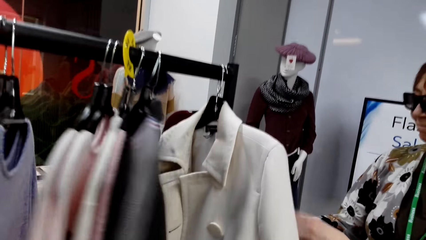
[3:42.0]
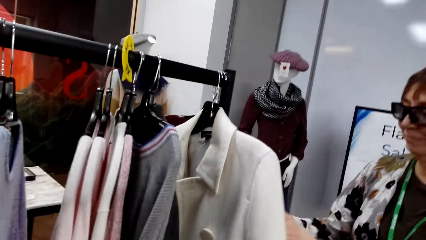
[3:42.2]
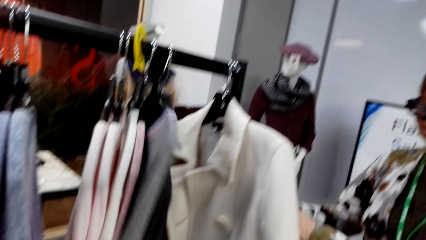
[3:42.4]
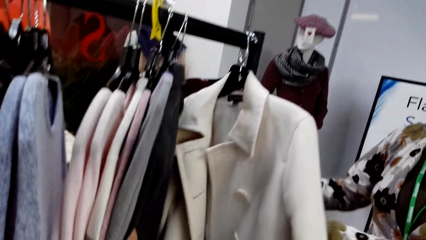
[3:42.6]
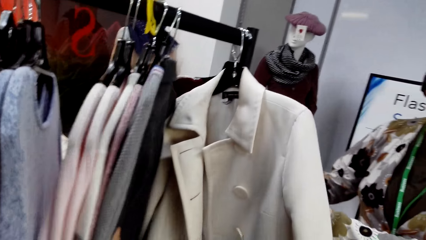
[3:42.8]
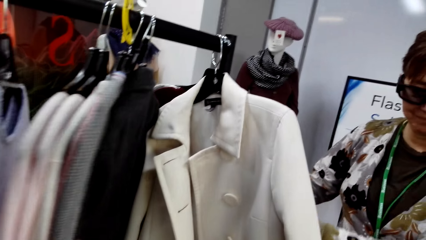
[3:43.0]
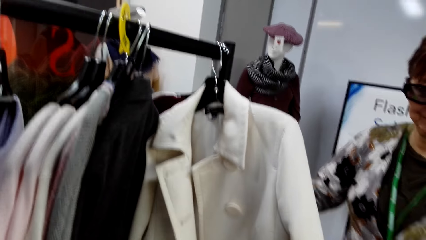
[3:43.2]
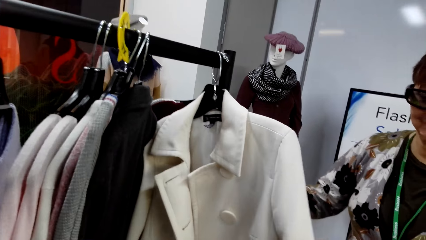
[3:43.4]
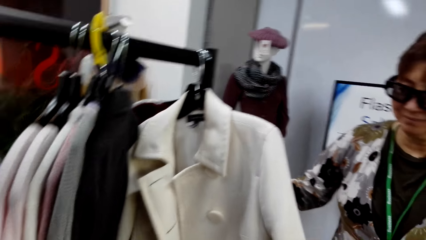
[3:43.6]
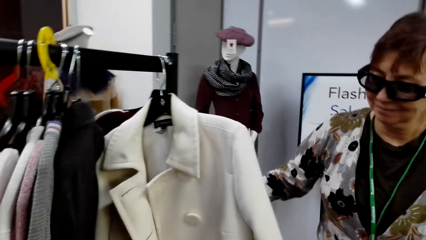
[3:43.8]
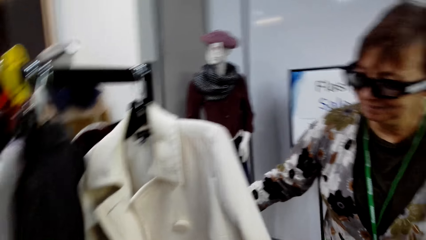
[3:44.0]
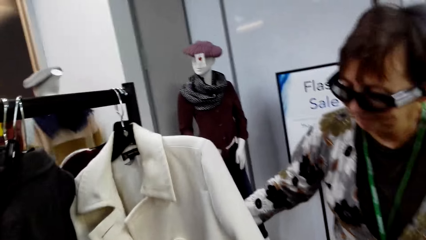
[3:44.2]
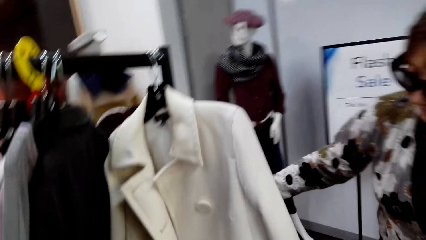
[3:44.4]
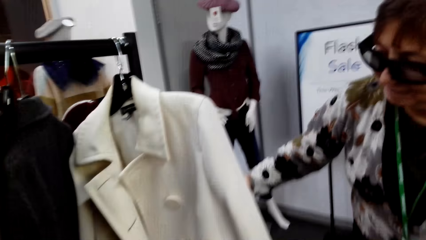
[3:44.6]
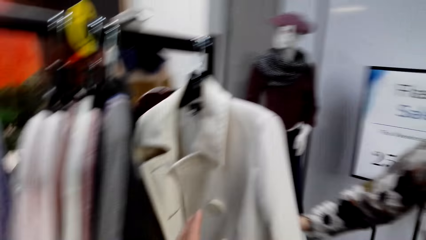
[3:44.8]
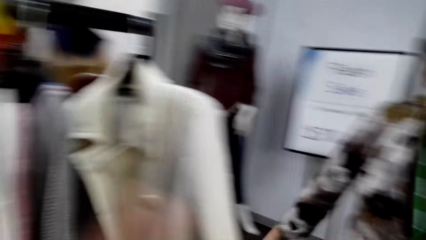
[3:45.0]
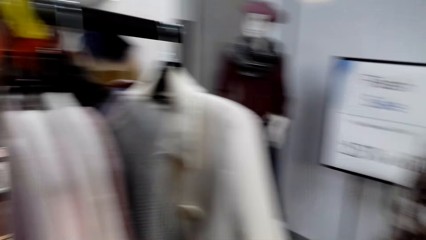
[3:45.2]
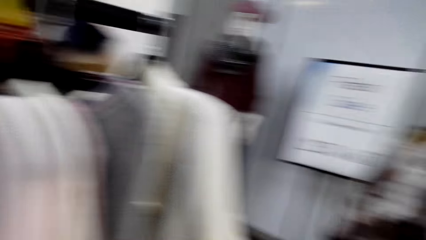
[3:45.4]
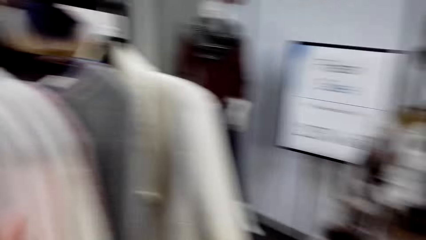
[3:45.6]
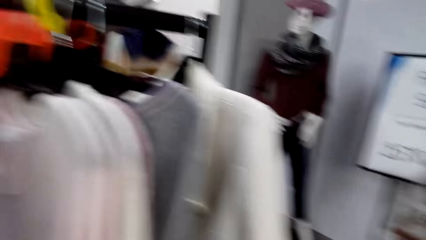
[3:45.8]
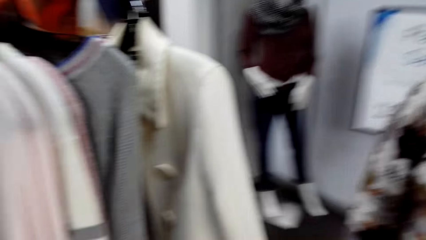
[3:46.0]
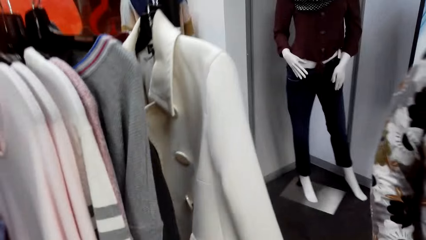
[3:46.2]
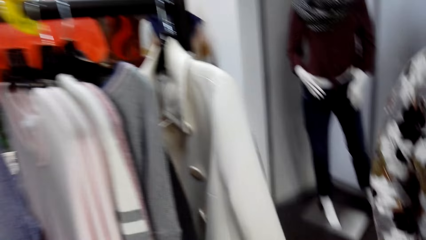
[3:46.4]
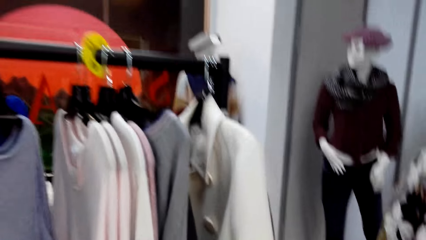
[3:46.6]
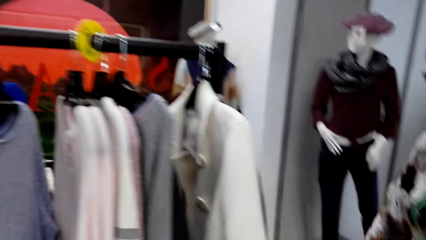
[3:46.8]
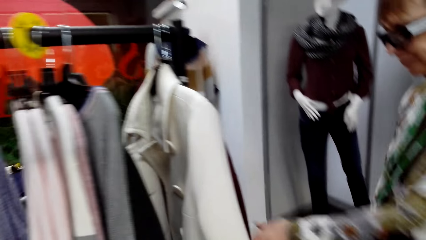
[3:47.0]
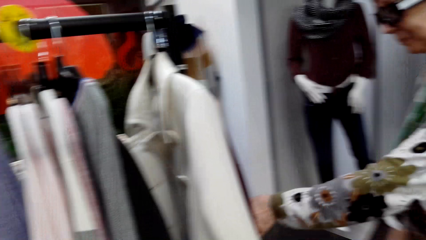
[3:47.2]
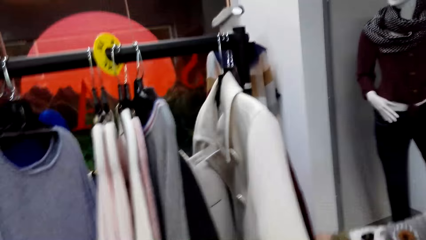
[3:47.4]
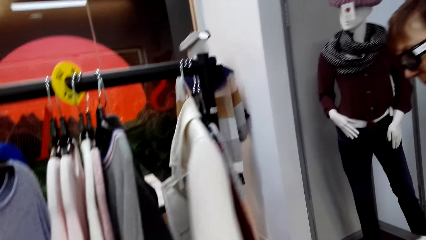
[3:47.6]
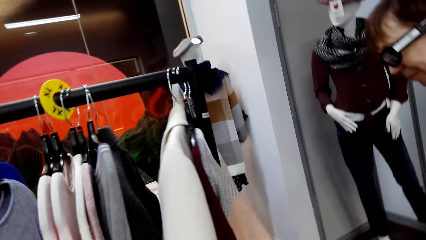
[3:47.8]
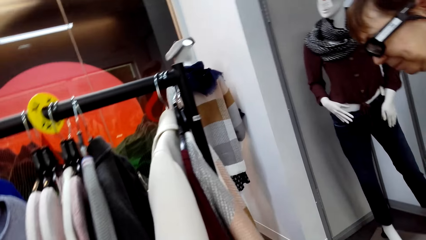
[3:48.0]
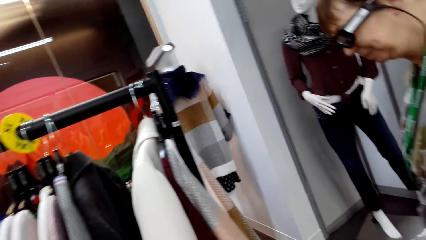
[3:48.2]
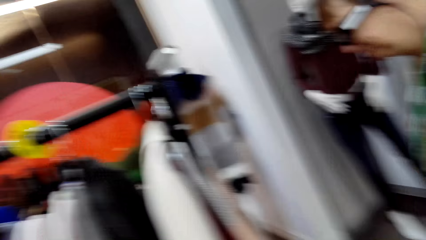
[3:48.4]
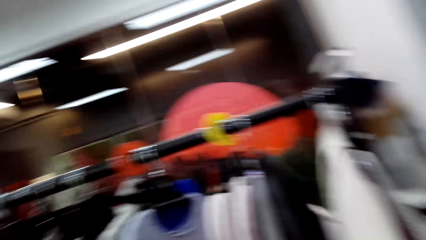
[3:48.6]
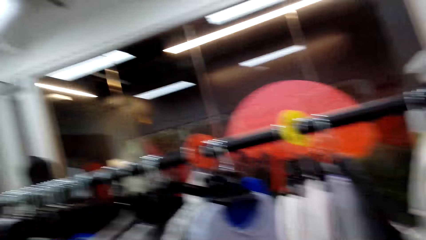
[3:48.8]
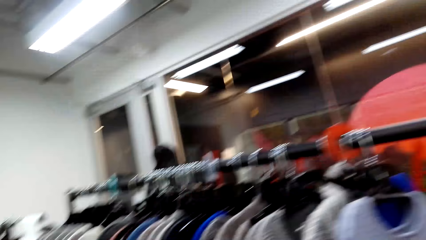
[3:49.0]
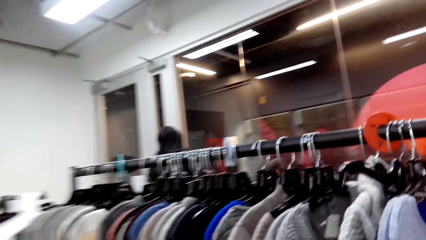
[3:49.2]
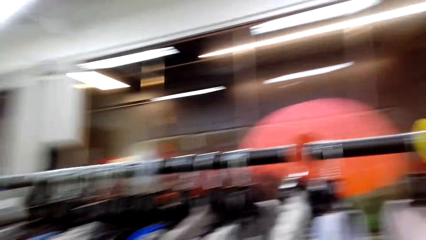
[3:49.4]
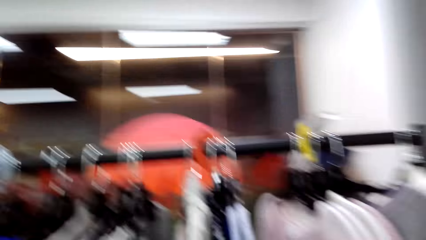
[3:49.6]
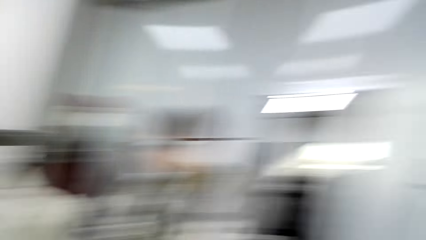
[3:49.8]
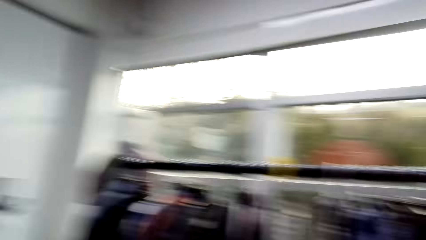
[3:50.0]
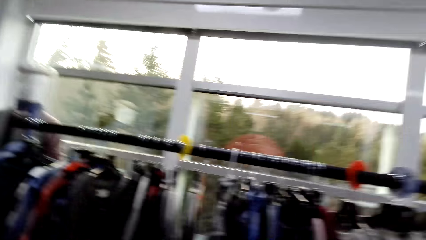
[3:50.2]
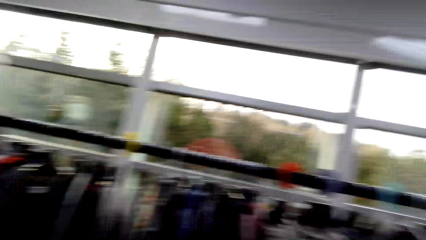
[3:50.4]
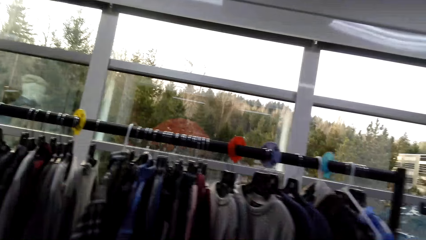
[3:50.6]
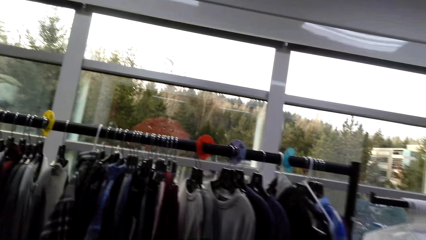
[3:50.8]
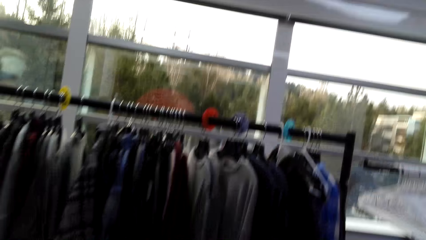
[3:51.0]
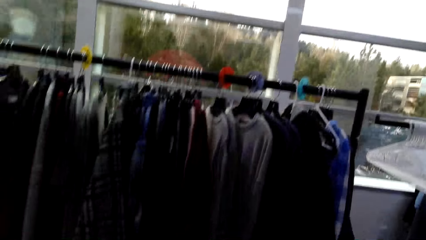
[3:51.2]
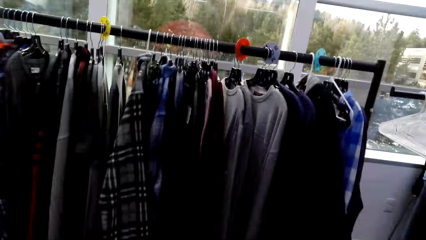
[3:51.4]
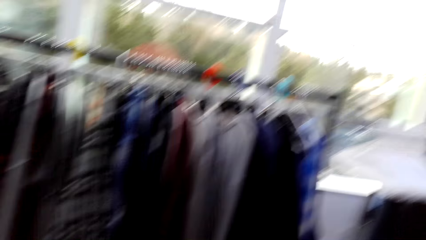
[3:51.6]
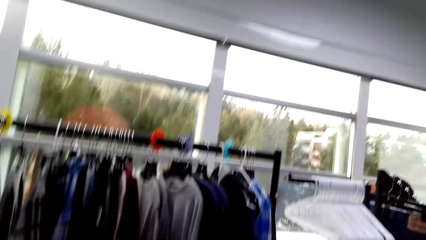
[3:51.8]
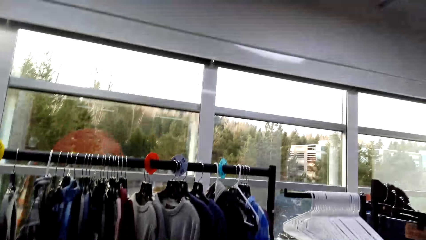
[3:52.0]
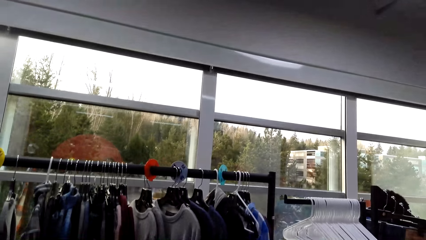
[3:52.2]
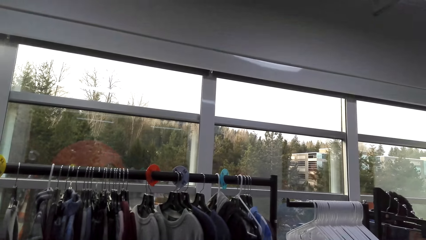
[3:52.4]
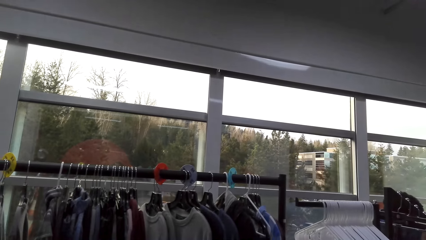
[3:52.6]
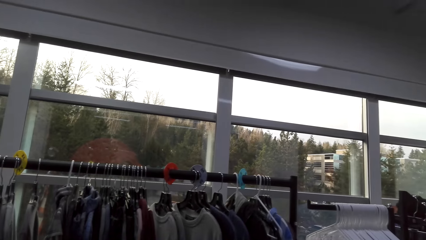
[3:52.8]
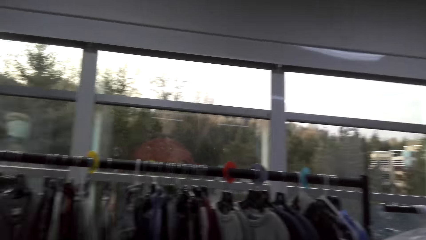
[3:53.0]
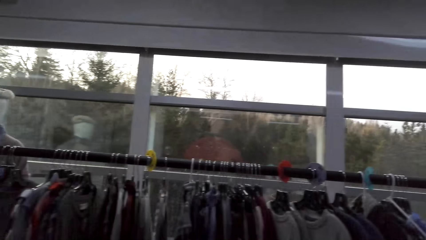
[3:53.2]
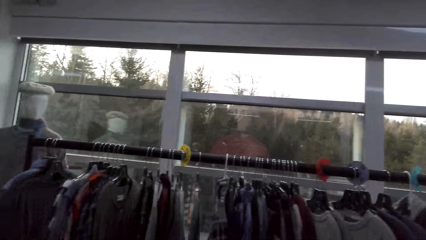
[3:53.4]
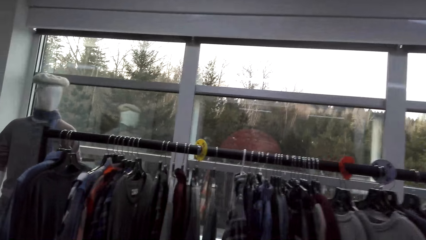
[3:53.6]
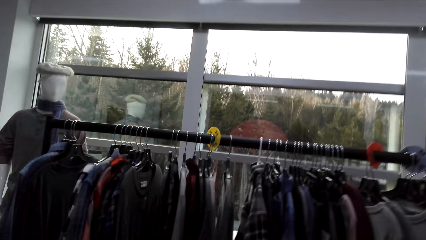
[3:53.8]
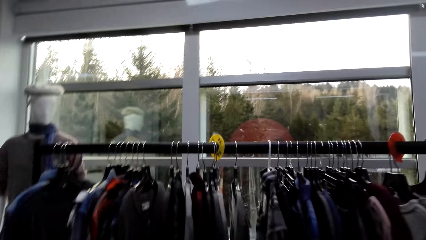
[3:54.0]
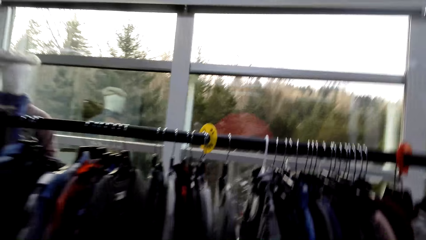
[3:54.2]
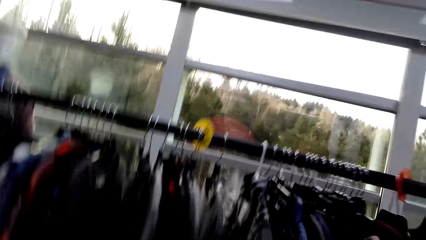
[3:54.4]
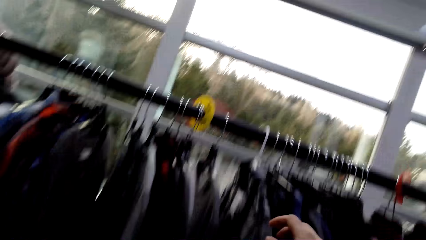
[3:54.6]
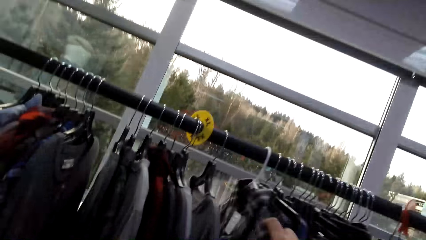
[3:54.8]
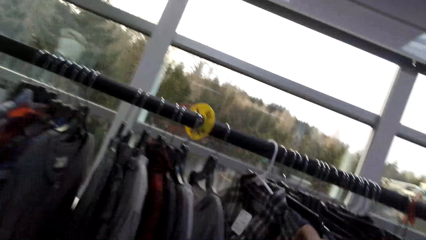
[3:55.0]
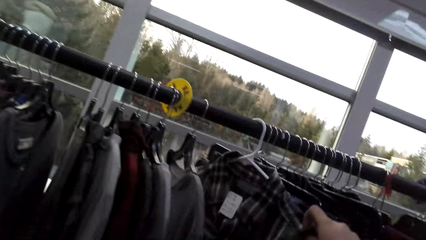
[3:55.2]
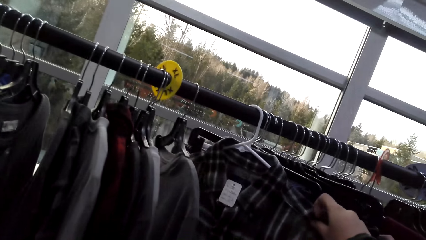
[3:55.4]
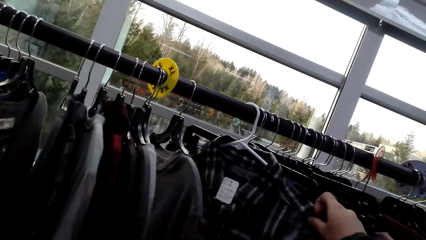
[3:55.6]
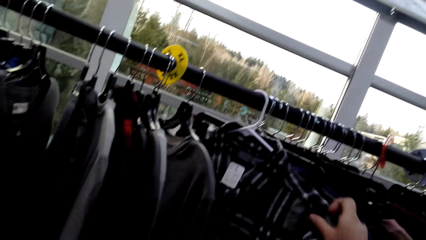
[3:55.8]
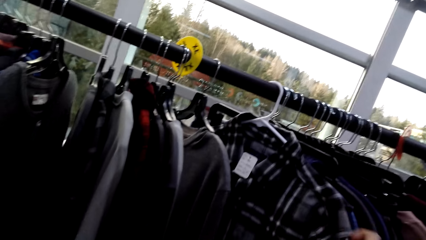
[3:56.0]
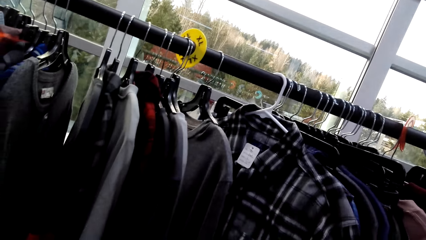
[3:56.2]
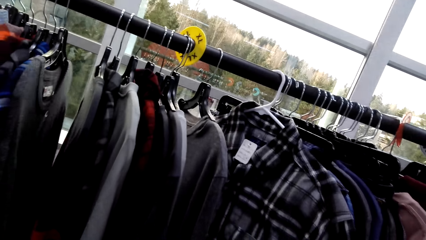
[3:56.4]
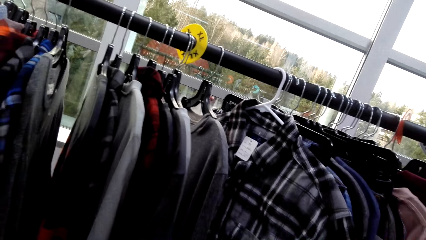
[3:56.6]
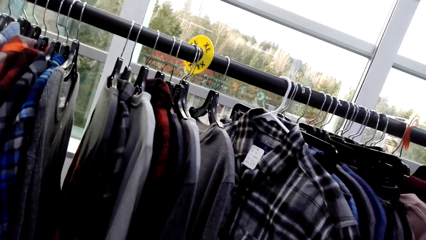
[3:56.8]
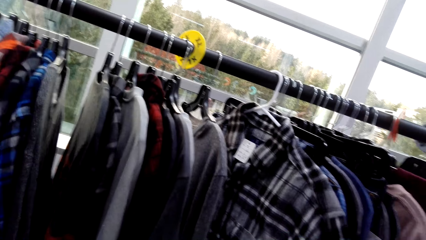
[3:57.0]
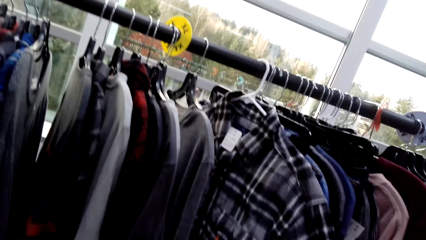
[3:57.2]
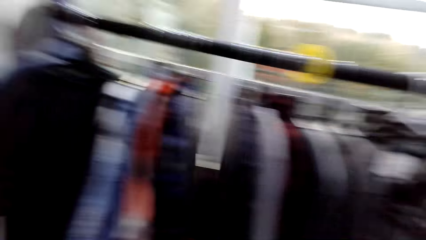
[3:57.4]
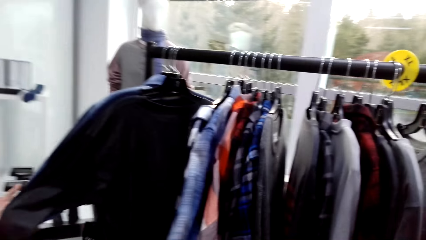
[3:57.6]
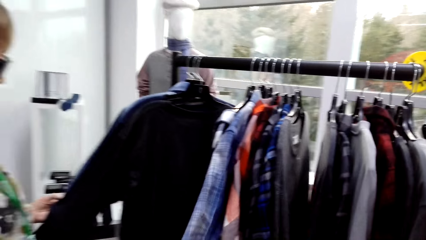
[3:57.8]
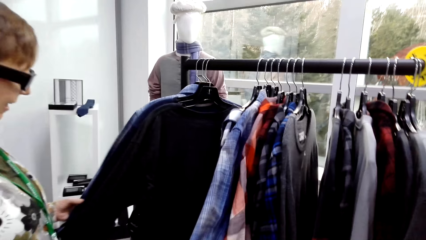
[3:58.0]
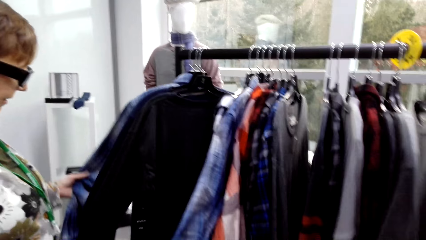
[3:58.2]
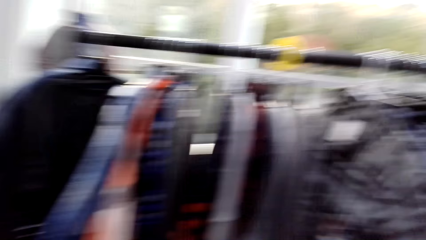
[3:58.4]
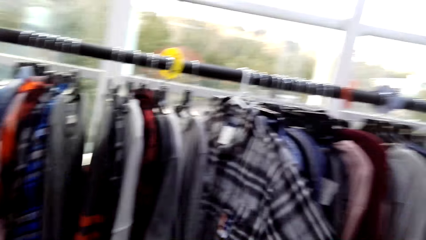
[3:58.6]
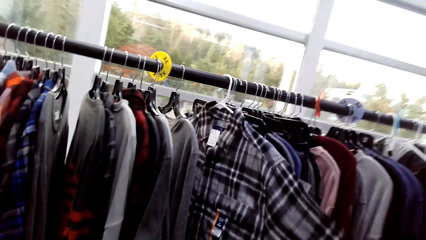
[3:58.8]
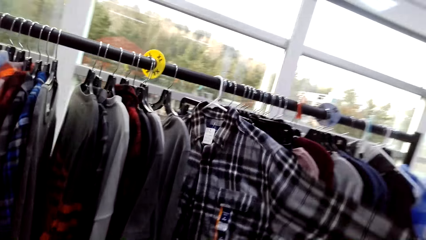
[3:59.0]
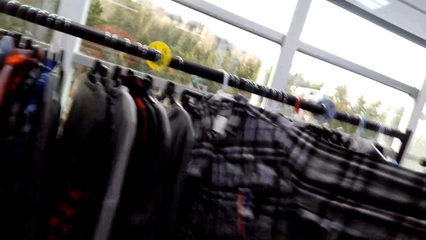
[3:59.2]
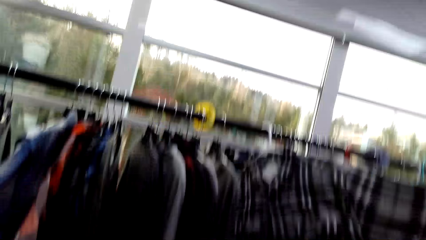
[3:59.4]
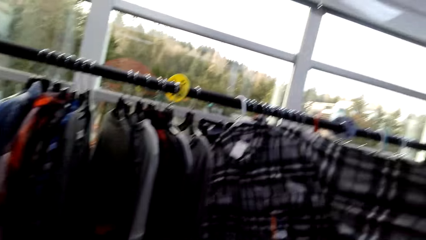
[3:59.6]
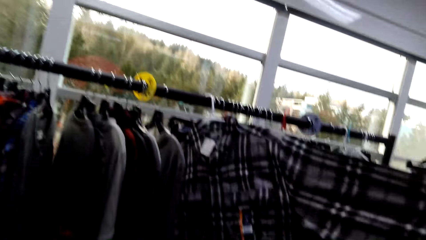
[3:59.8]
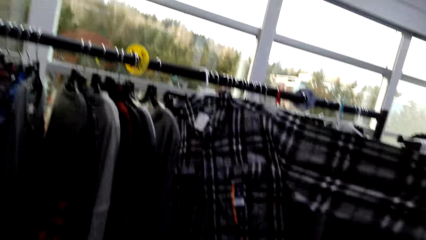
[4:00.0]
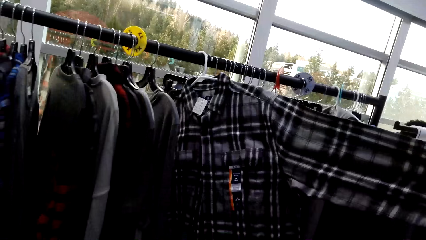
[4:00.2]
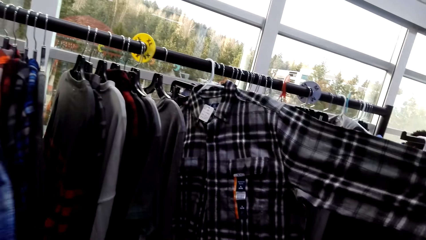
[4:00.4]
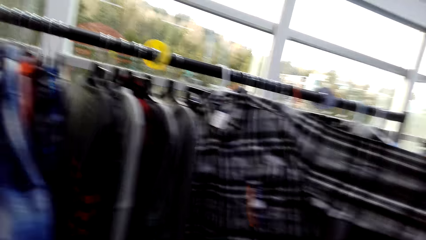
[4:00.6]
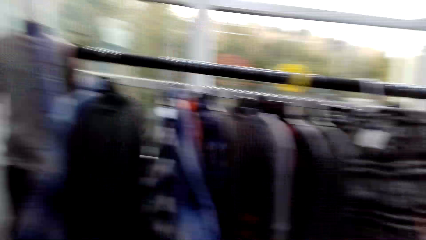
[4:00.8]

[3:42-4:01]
The camera wearer moves the apparel. They move the apparel again. A lady holds the apparel. The camera wearer moves around. They move around again. They hold the apparel. They look at the clothes. They hold the apparel again. The lady holds the apparel. The camera wearer holds the apparel.
